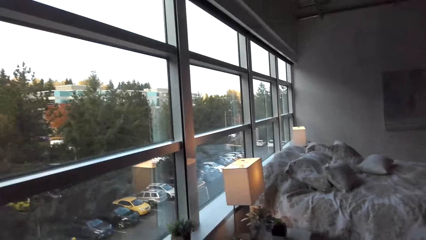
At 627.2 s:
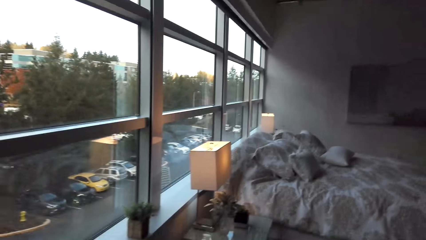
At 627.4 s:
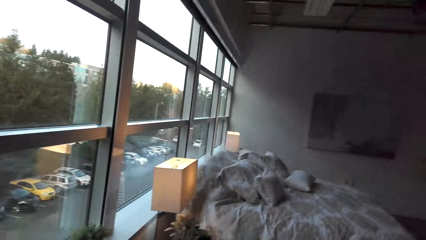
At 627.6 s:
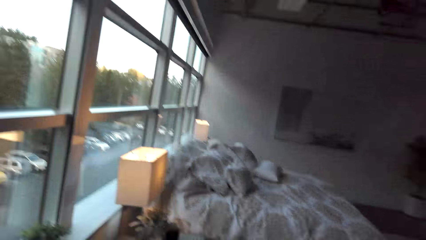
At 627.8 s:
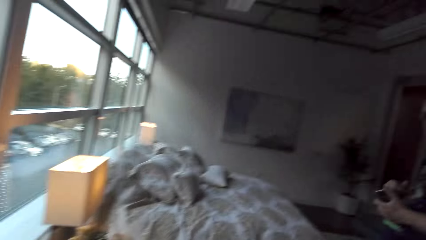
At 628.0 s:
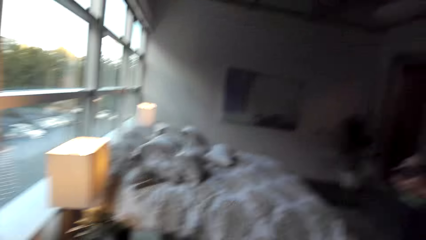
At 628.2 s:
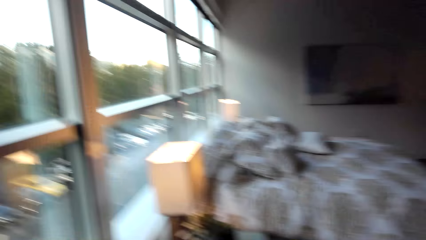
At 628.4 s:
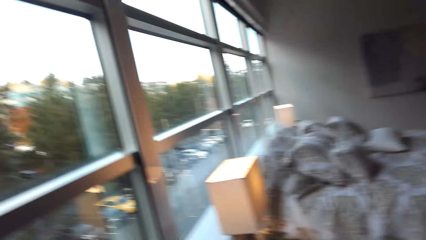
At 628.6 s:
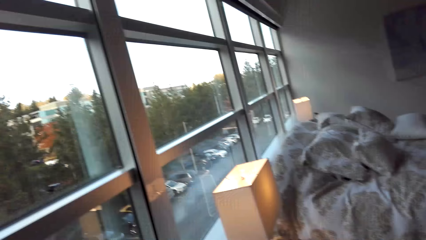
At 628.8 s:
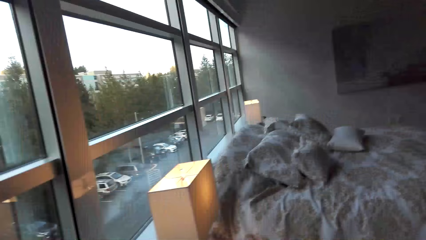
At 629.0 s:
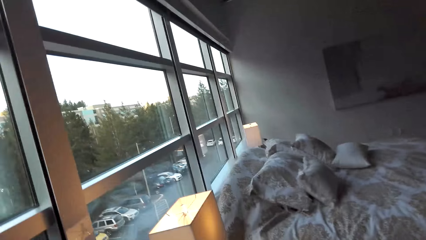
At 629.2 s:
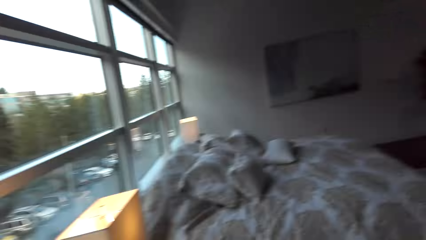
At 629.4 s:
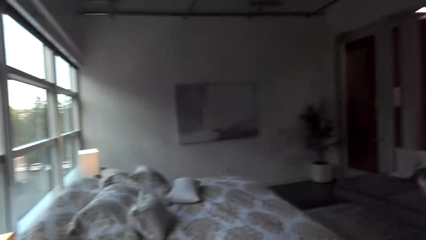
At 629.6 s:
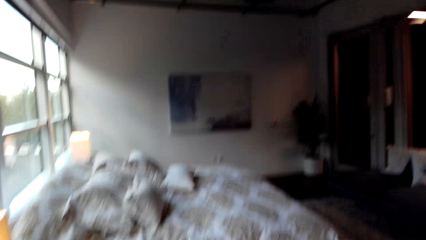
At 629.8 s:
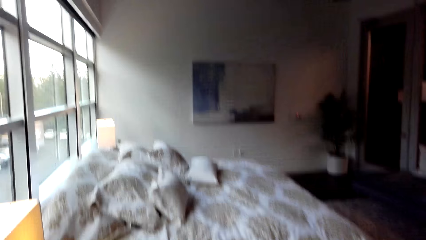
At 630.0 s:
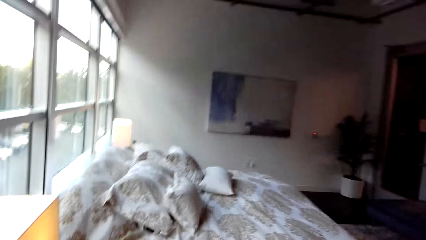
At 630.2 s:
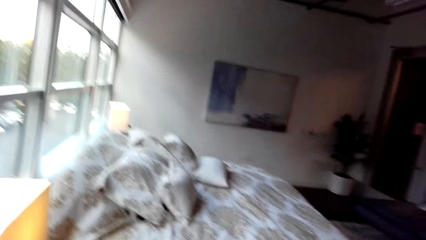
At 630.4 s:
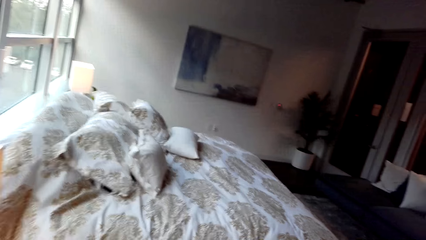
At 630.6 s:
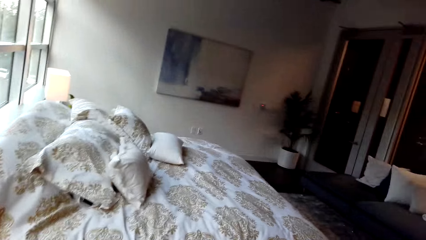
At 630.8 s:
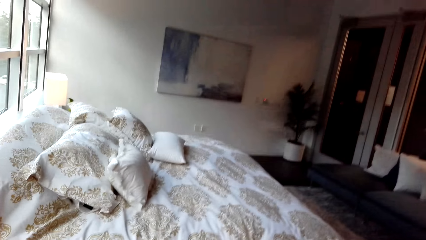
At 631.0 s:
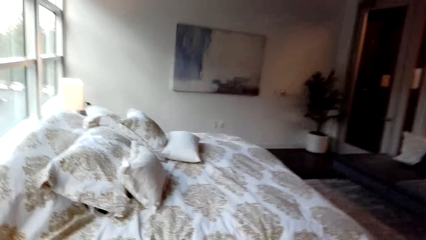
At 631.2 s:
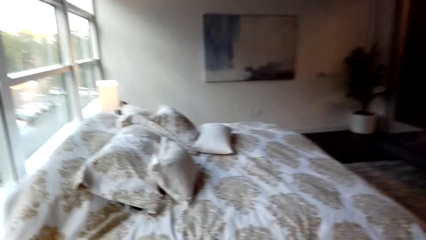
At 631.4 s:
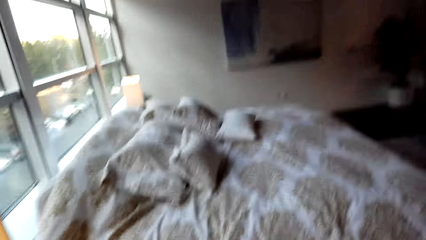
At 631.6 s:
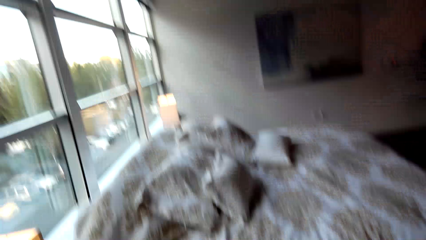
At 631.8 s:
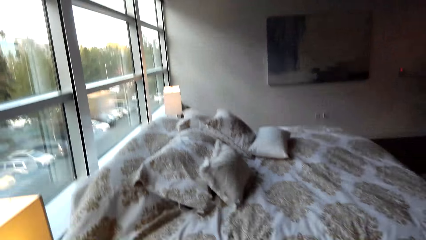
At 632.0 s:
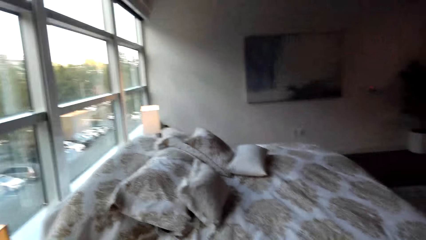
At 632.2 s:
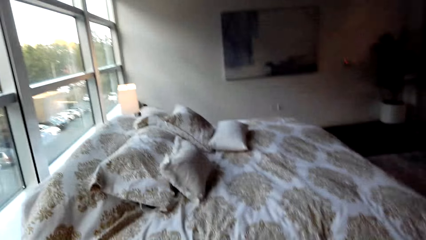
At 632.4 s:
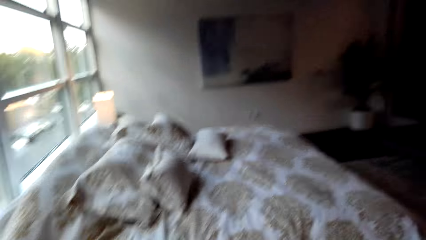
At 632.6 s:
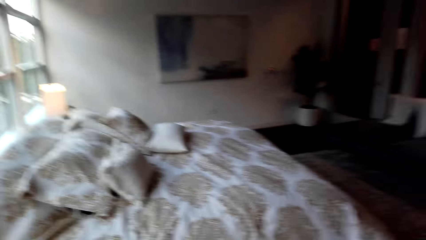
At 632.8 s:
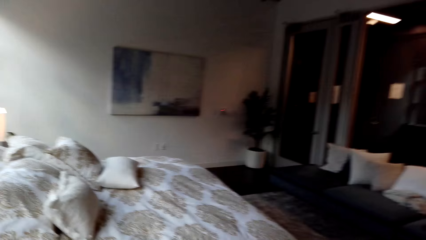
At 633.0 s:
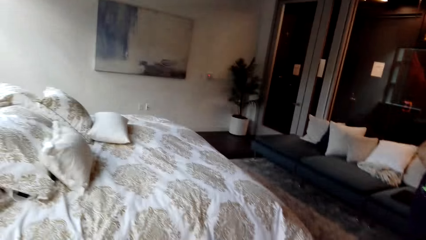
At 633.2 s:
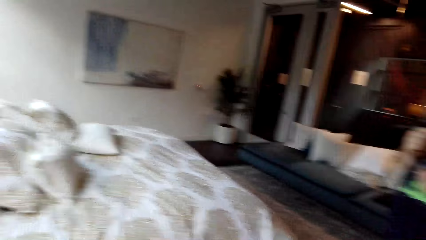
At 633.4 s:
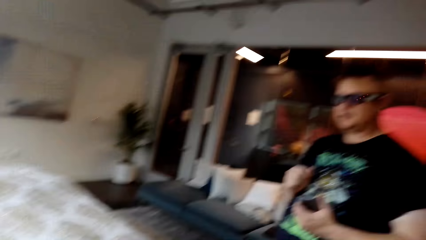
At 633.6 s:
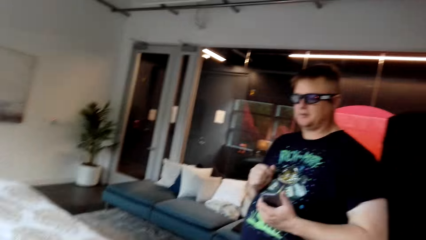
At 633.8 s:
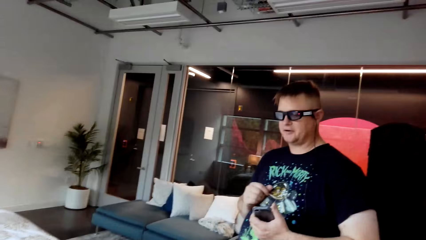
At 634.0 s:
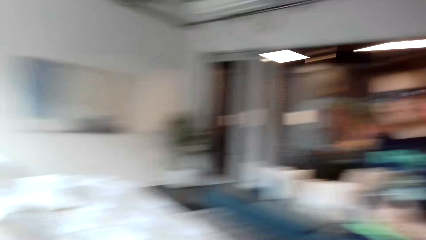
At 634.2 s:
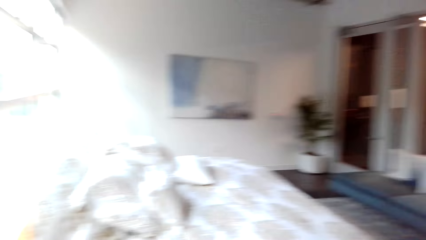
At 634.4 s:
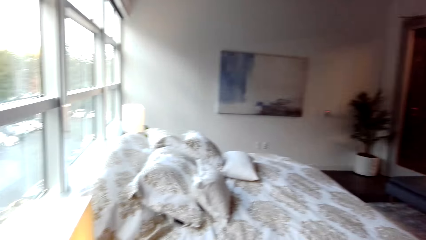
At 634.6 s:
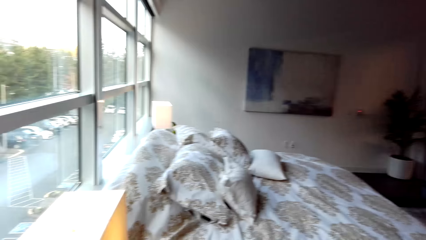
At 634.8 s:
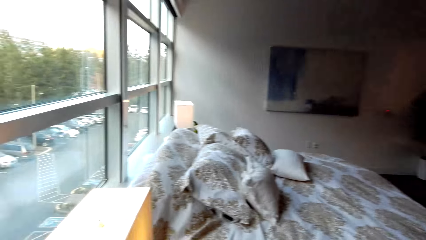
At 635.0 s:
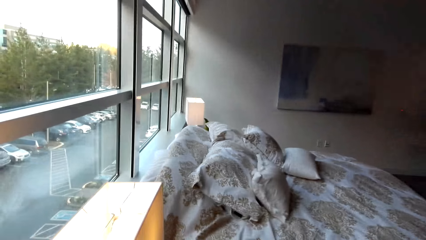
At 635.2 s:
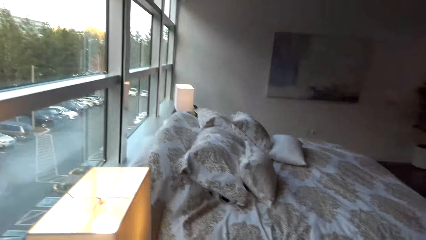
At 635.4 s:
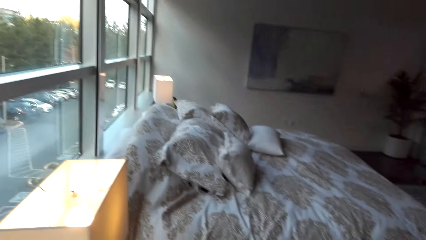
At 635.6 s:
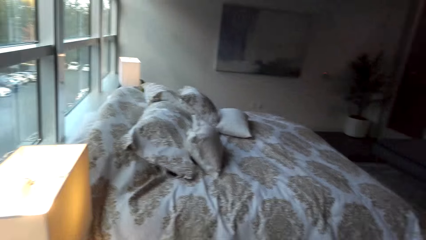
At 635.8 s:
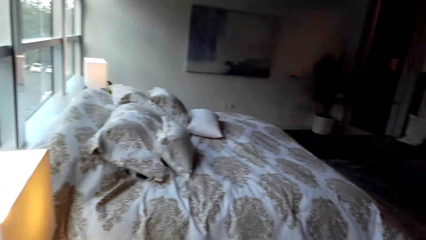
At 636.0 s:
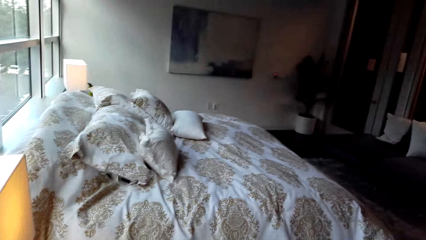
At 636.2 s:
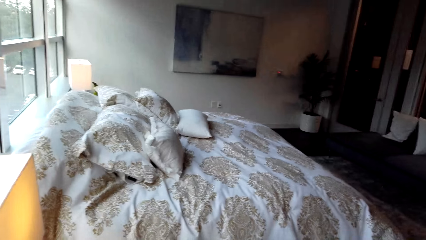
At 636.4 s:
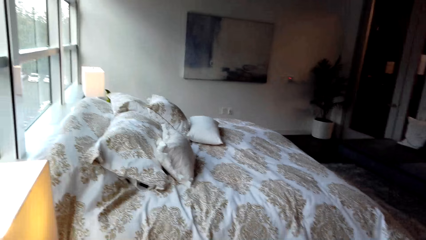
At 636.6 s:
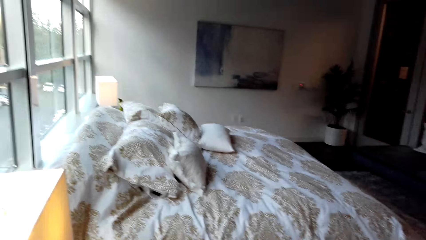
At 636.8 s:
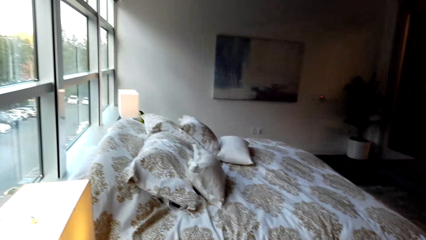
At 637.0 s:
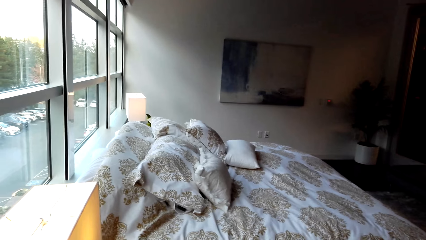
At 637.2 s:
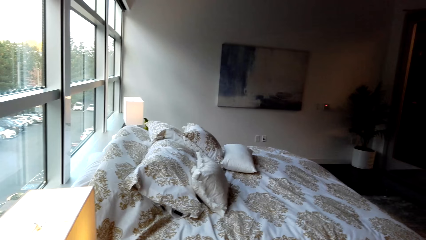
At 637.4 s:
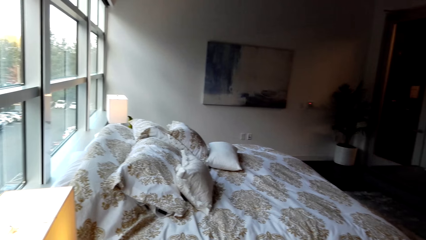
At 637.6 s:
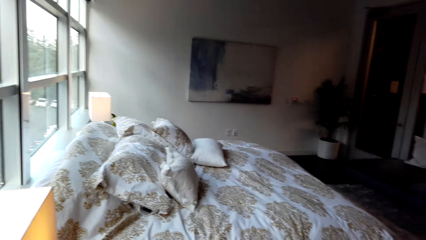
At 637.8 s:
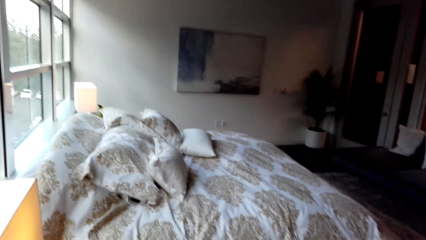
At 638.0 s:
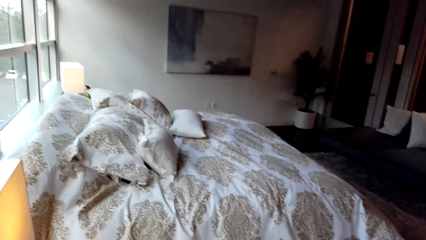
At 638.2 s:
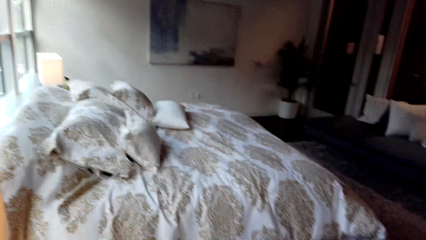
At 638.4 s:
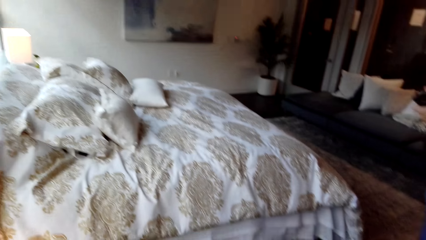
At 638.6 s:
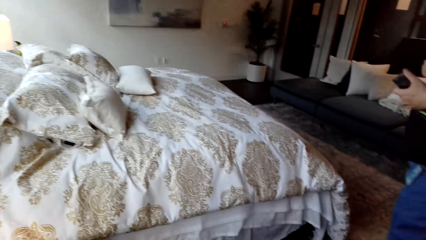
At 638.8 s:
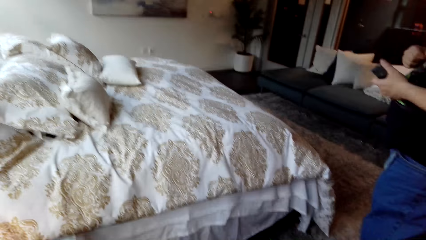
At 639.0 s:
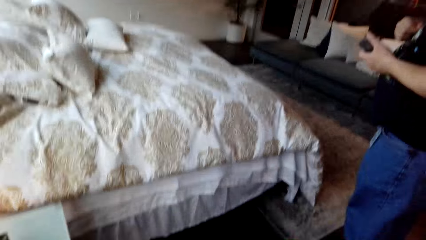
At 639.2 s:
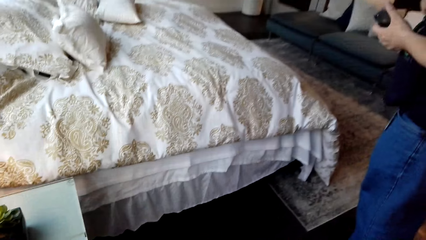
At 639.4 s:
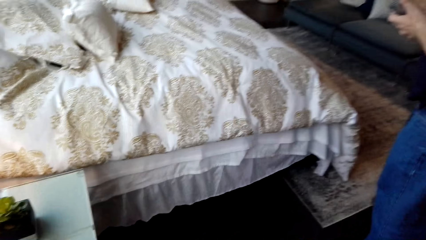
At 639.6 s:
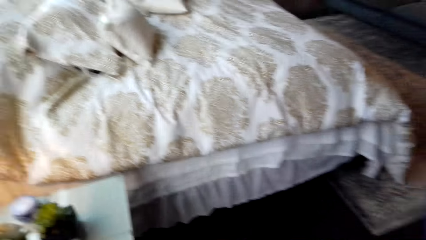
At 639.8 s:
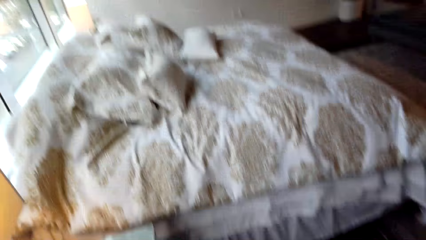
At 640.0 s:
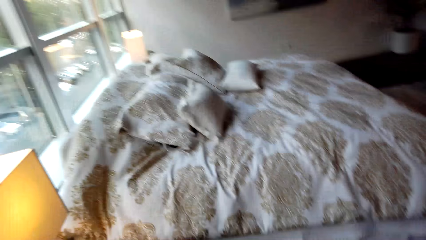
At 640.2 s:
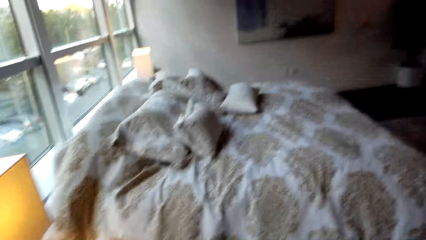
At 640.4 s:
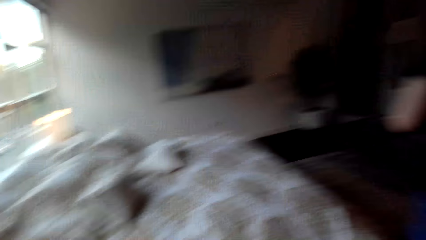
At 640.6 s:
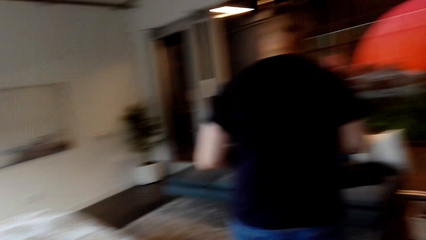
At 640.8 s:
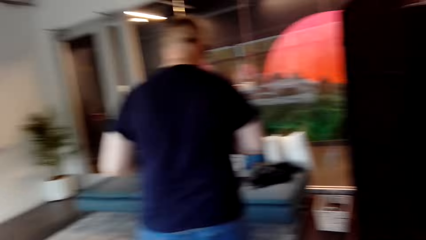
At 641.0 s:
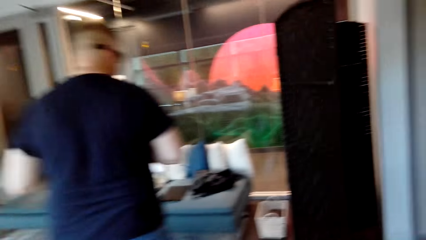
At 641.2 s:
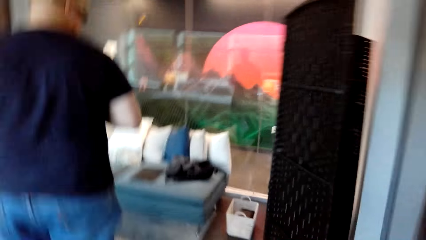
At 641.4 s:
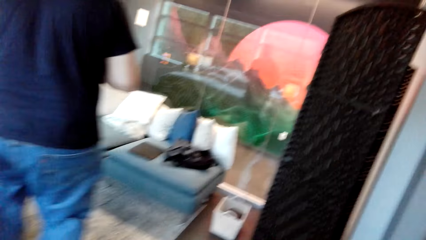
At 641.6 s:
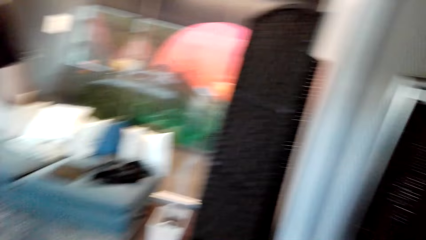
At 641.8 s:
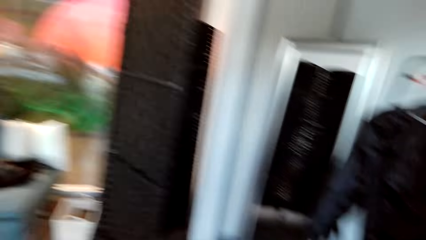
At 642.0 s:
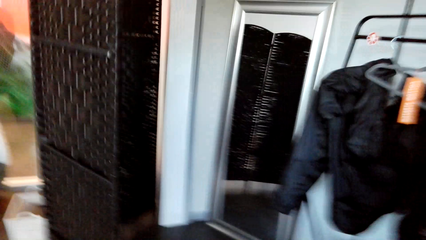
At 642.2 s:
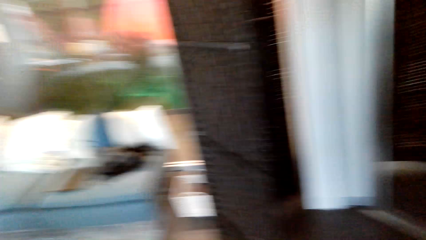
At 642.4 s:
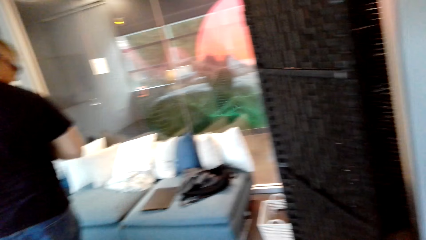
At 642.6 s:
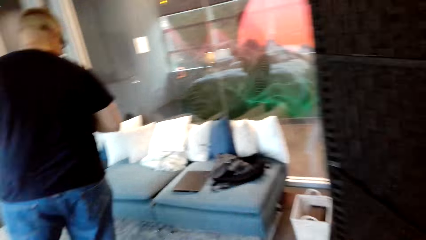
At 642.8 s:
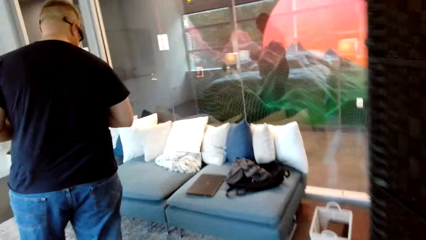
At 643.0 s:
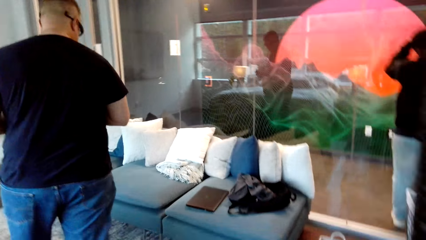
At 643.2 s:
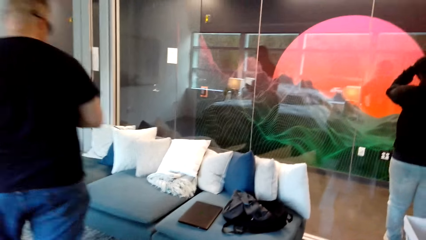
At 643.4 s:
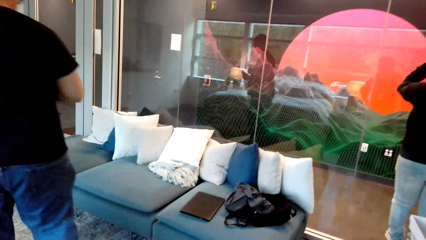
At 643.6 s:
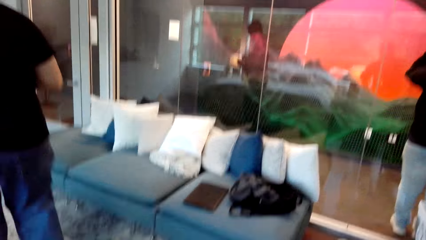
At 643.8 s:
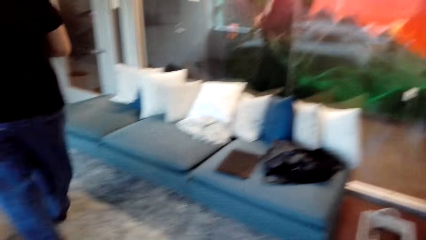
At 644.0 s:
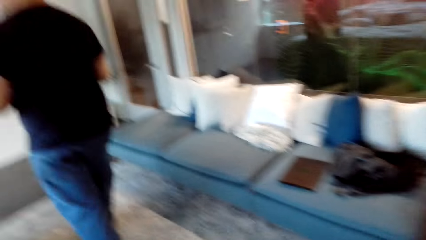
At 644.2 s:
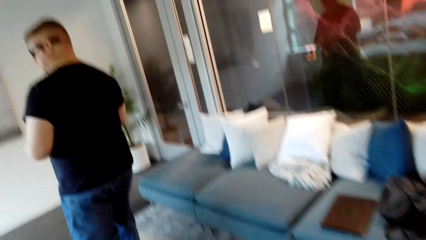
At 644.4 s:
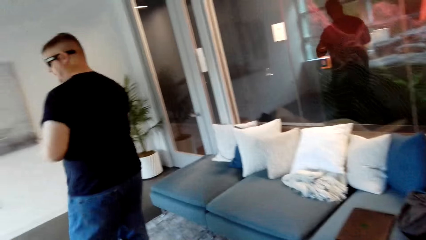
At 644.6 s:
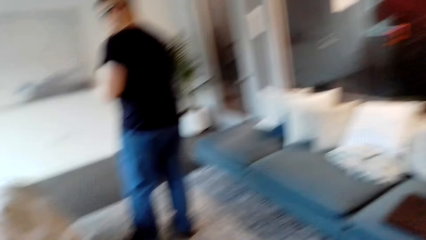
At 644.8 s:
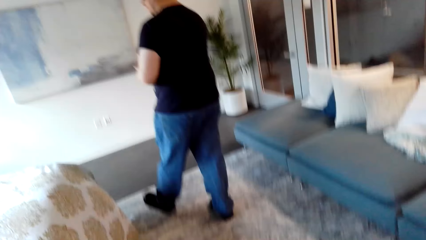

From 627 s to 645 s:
The camera wearer looks at a bed. They look at a man. The man talks to the camera wearer. The man interacts with the camera wearer. The camera wearer looks at the bed. The man walks around the room. The camera wearer walks around the room.
